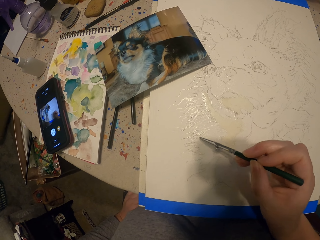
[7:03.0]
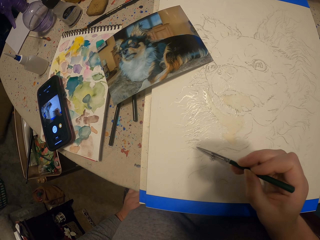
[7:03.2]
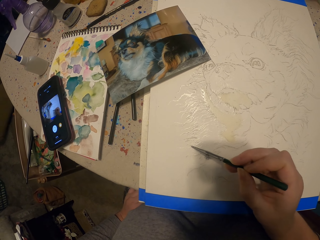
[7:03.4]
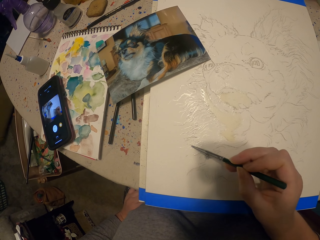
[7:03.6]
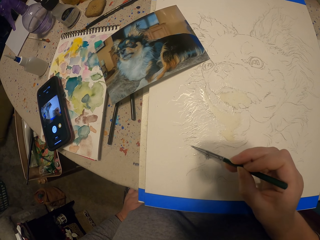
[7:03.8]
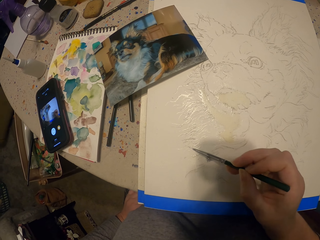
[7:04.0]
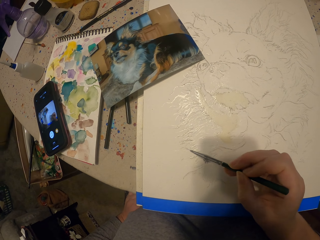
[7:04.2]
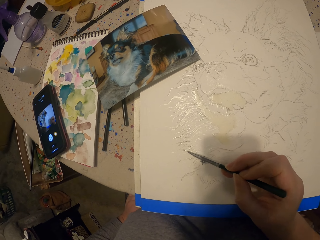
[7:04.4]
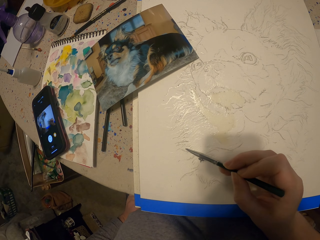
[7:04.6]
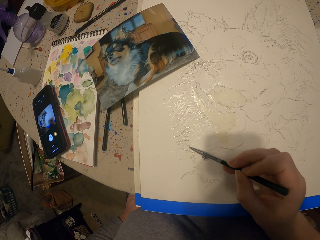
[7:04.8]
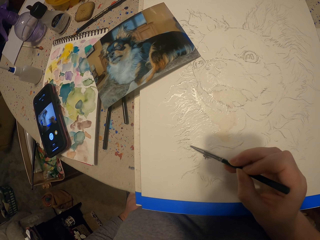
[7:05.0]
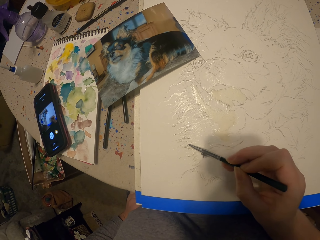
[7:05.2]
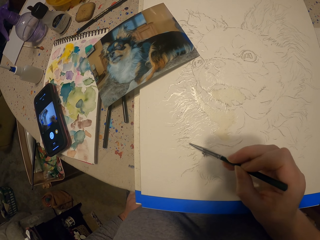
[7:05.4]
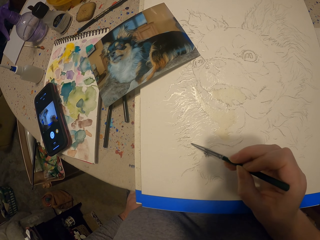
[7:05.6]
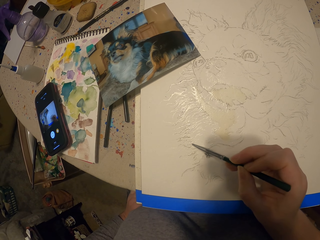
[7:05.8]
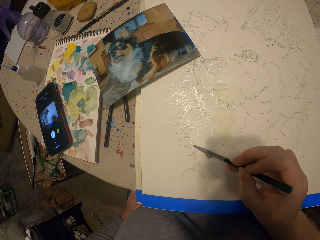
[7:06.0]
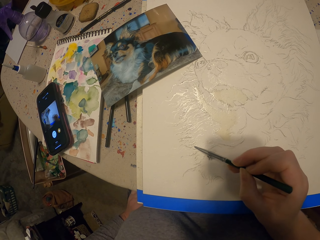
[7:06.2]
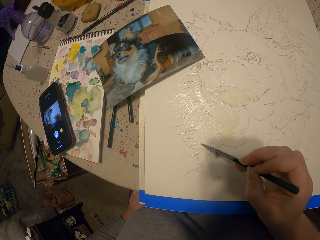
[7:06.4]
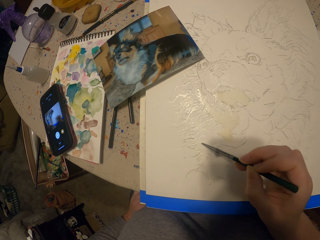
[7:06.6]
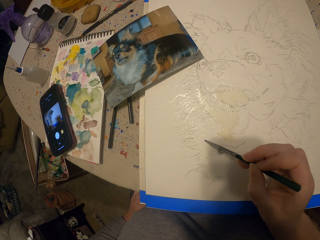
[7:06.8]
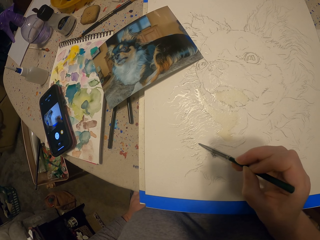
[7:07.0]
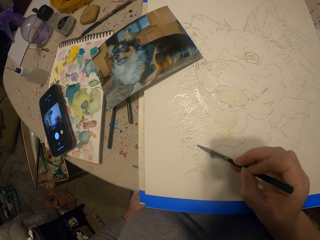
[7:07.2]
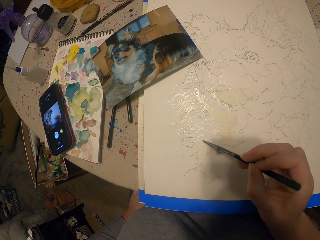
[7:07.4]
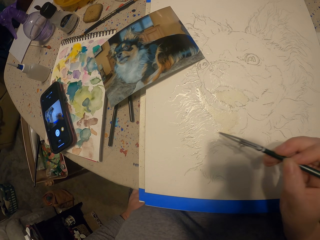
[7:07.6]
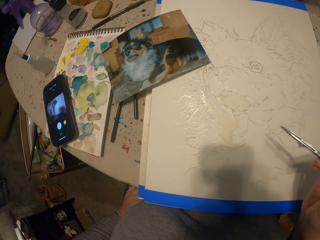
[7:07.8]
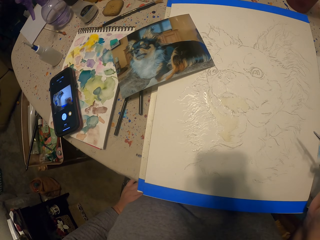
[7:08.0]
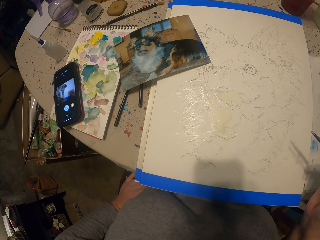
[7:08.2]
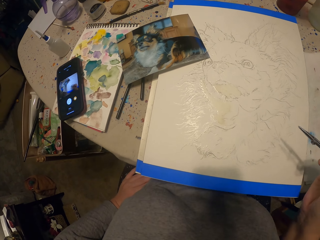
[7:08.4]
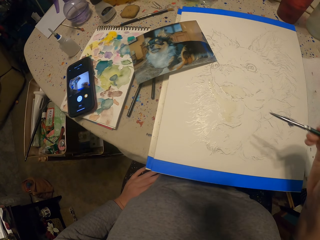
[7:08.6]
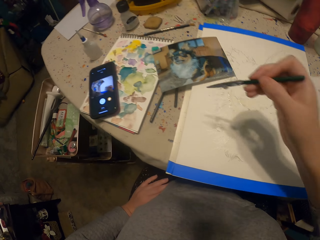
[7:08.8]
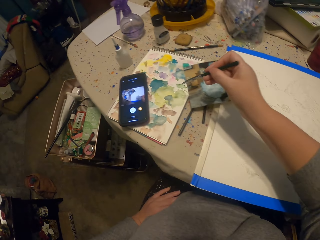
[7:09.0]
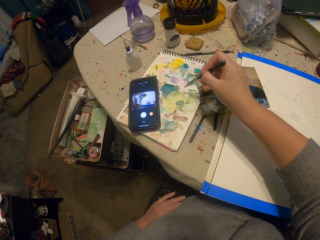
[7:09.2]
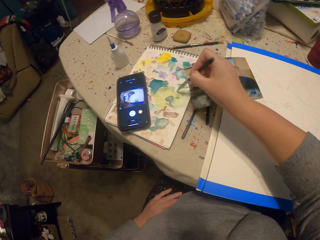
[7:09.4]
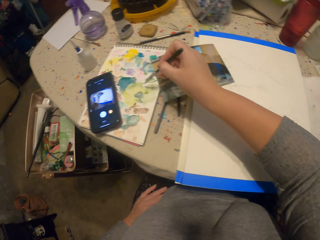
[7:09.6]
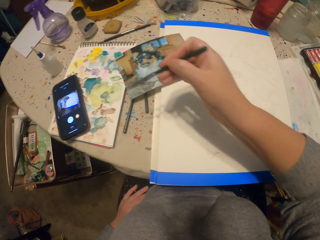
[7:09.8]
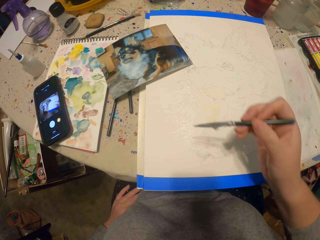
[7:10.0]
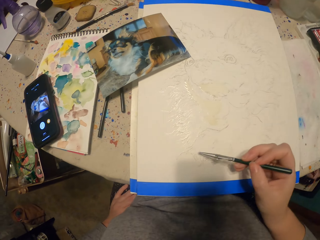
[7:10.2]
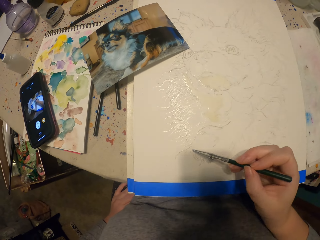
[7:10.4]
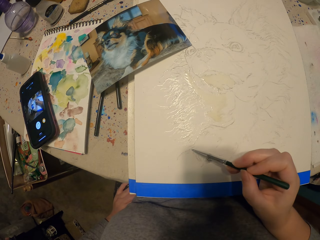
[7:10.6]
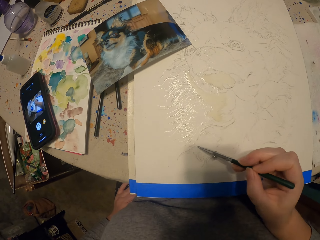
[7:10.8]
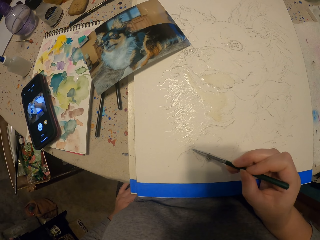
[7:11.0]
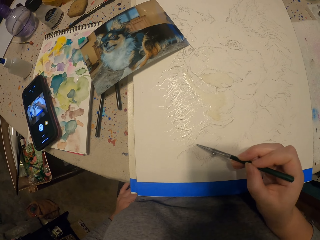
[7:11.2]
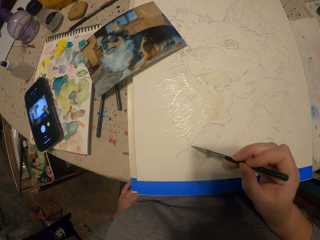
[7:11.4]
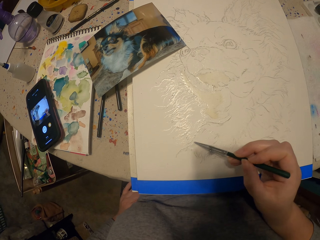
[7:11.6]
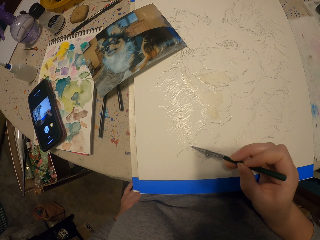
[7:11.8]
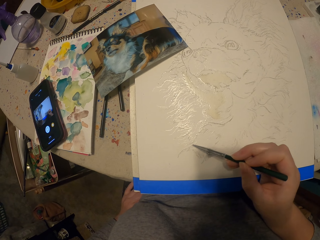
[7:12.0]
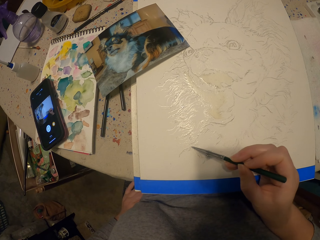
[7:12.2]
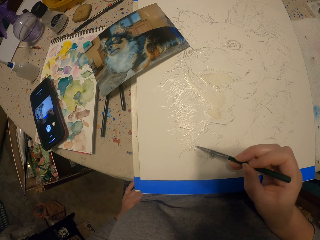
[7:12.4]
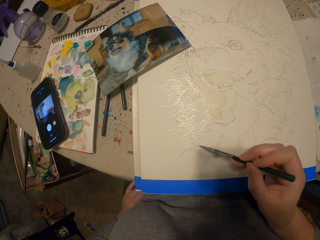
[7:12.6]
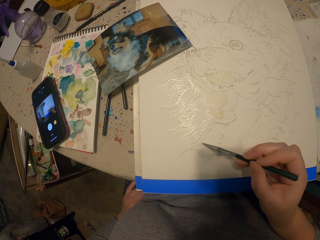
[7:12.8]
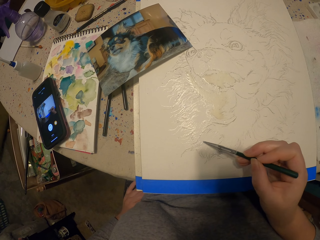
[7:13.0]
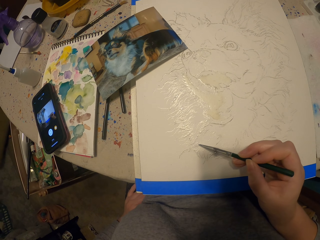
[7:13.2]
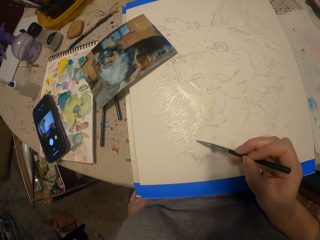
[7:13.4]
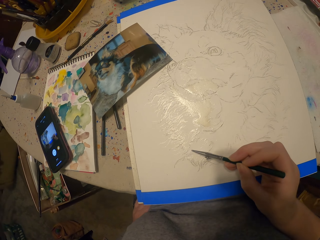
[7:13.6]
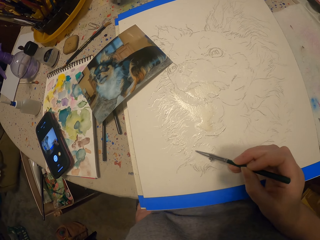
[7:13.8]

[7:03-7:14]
The camera wearer dips the pencil or paint brush in the ink. They move the painting pencil away from the picture. They paint a picture.

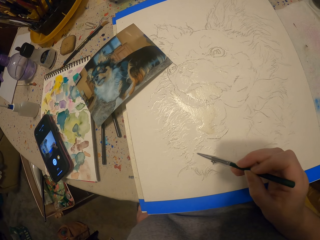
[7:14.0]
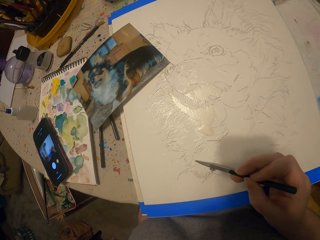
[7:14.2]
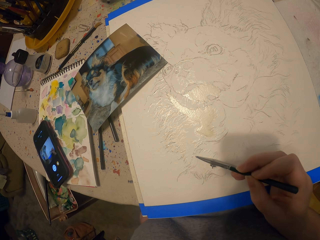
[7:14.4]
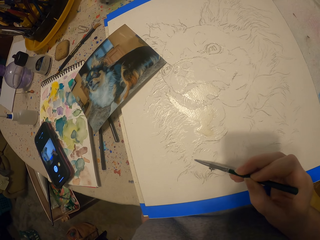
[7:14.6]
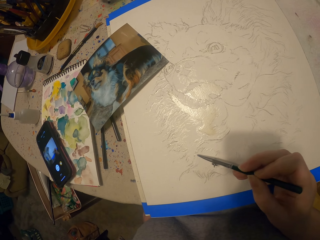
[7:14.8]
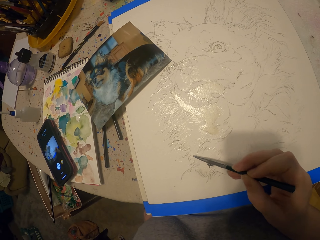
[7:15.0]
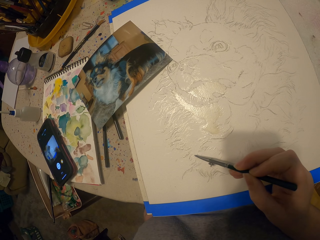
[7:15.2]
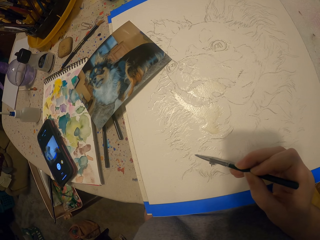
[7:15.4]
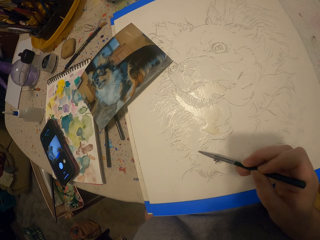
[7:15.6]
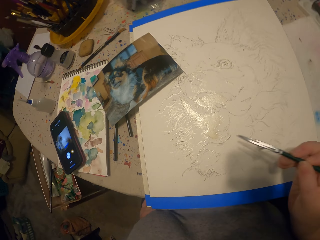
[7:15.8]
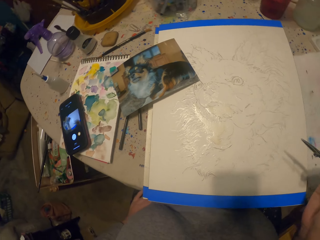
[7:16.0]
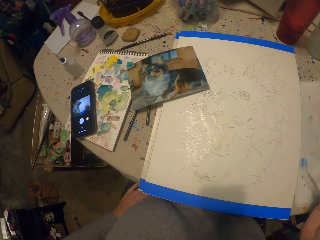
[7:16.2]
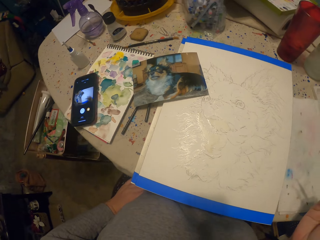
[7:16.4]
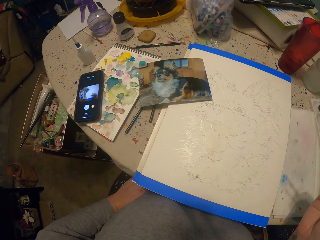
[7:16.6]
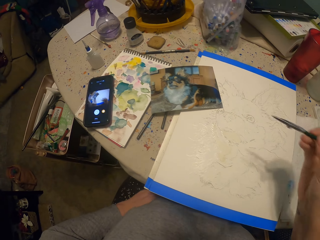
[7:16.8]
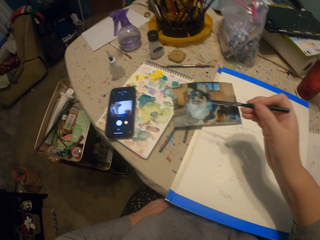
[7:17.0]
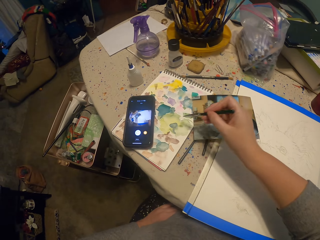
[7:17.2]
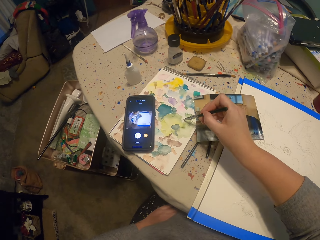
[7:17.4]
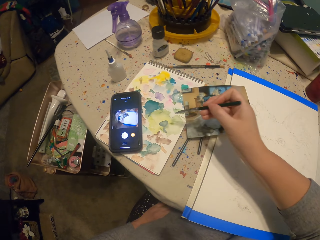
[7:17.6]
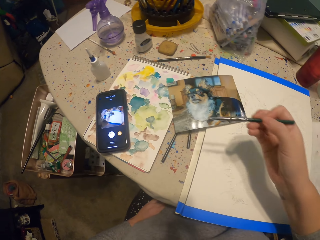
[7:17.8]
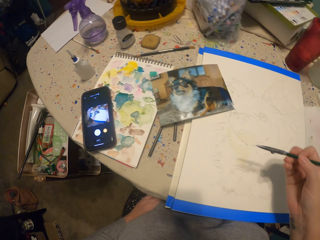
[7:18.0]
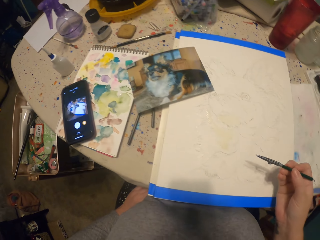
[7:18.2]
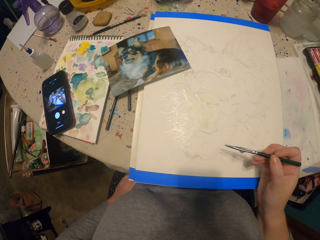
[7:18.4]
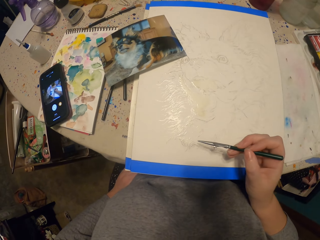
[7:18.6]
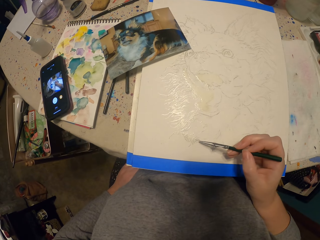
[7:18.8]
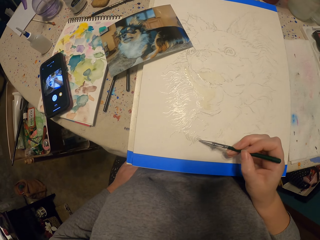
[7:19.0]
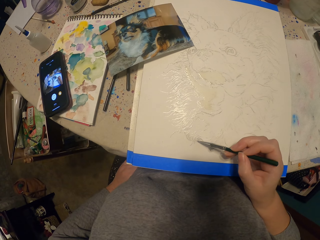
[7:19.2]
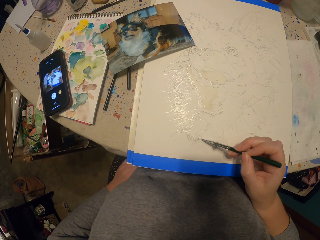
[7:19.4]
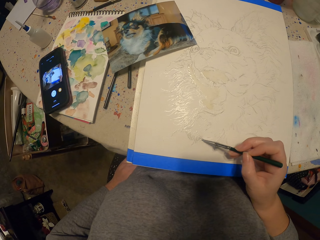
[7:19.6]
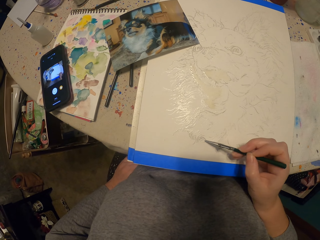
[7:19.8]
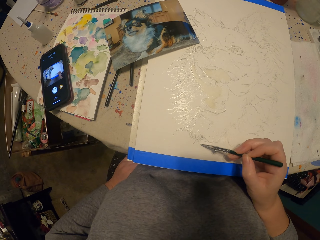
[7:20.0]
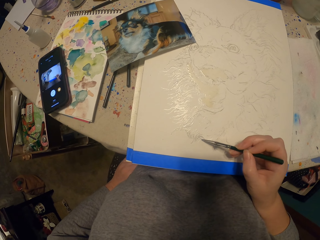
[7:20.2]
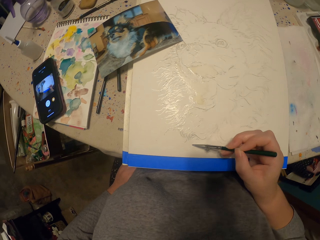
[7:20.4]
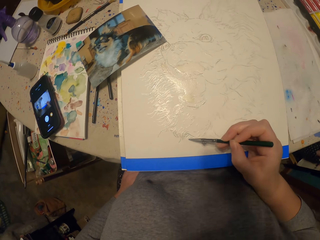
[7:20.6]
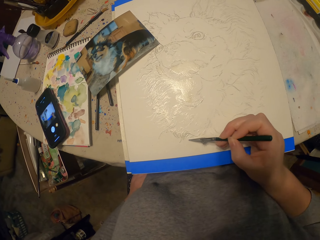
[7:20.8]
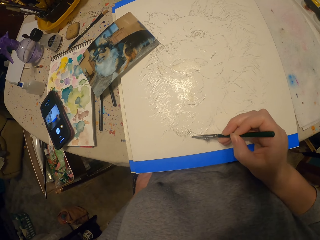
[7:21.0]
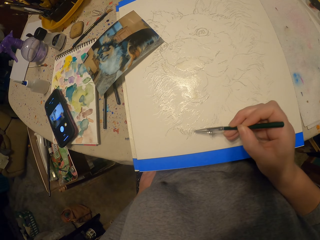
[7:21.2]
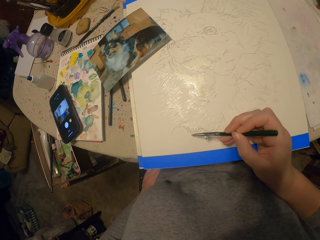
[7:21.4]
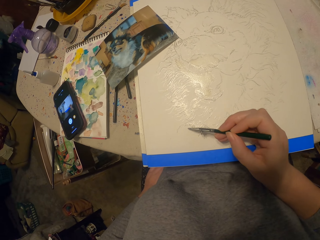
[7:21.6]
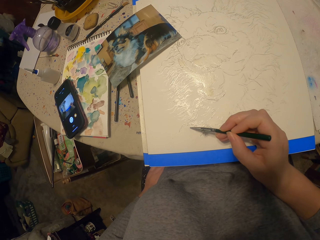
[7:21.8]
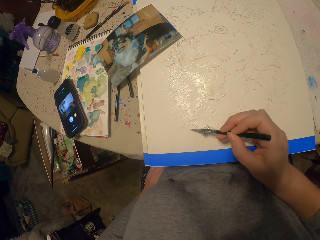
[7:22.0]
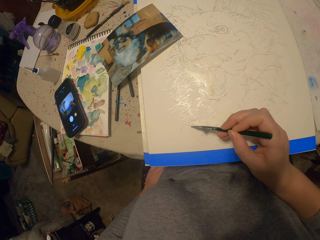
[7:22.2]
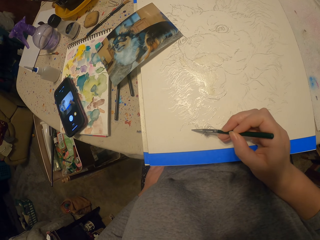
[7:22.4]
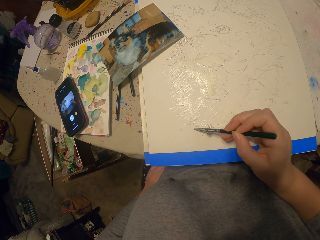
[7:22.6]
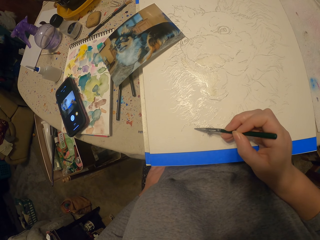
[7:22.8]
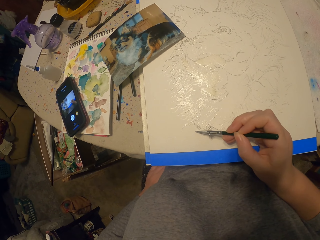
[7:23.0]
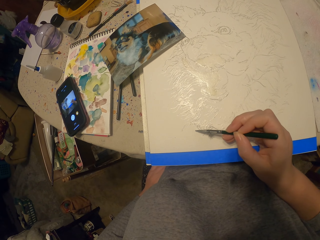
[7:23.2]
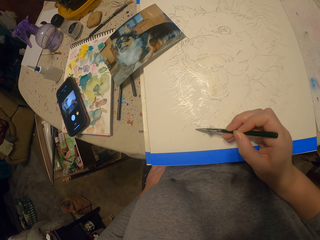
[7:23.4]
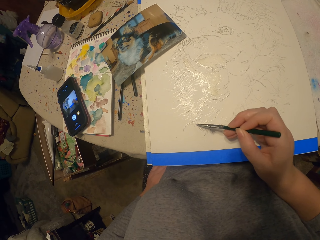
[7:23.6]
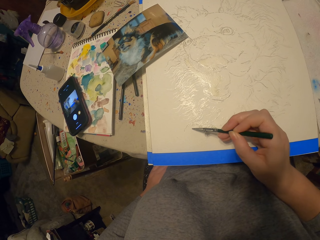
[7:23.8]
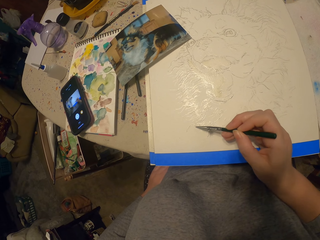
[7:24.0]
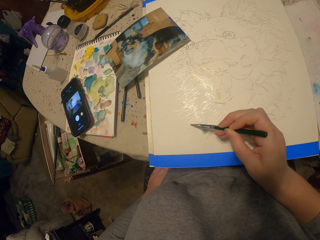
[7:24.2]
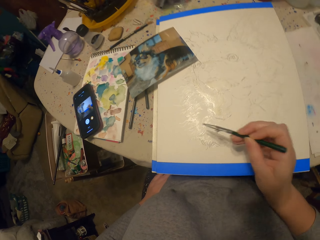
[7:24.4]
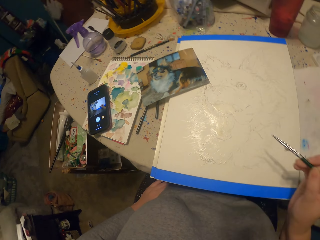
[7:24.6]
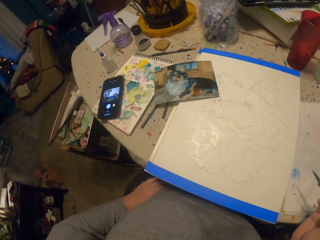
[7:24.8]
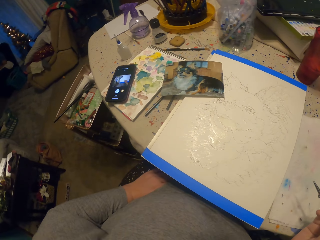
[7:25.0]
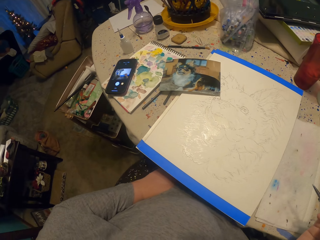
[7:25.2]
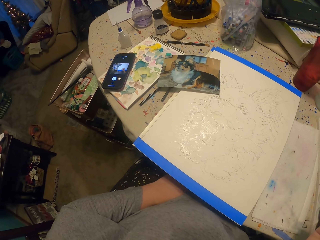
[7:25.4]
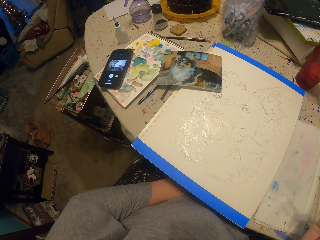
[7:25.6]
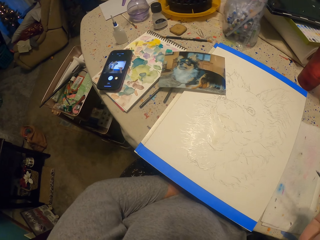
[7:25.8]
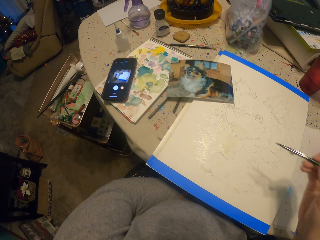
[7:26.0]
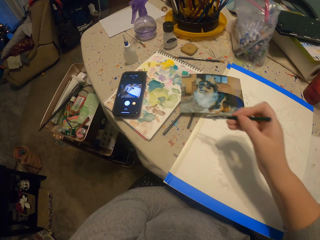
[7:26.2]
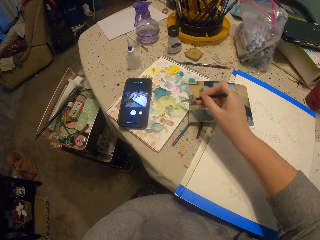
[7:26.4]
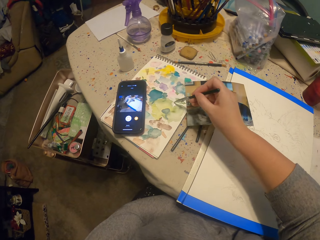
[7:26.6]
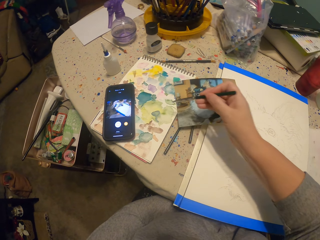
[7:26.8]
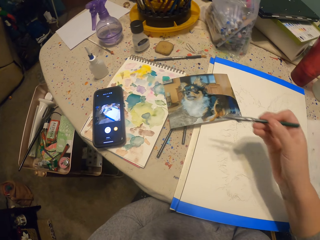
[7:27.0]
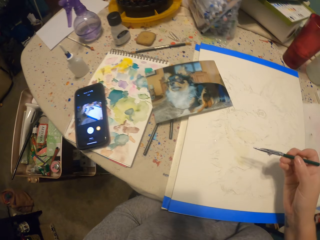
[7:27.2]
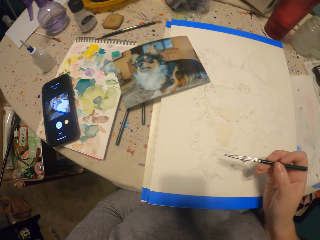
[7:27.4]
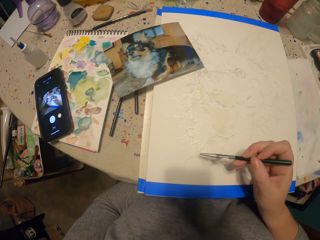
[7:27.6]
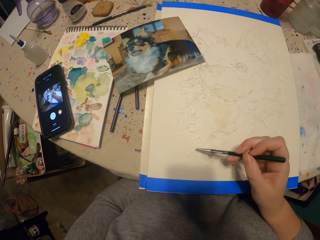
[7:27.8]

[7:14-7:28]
The camera wearer moves the painting pencil away from the picture. They dip the pencil or paint brush in the ink. They paint a picture. They move the painting pencil away from the picture, dip the pencil in the ink, and move the left hand.
